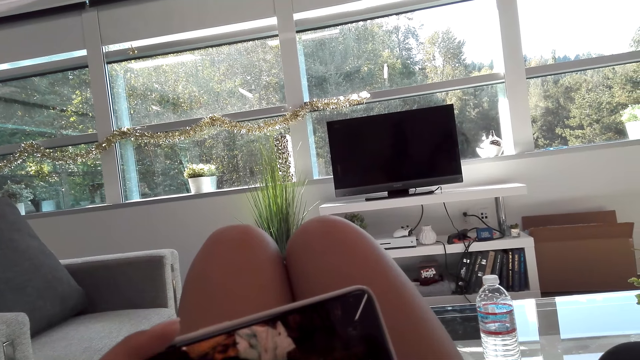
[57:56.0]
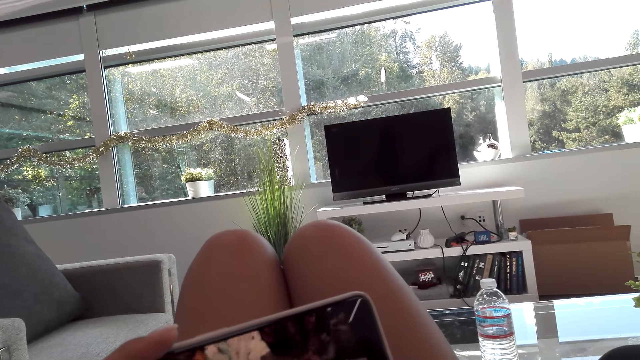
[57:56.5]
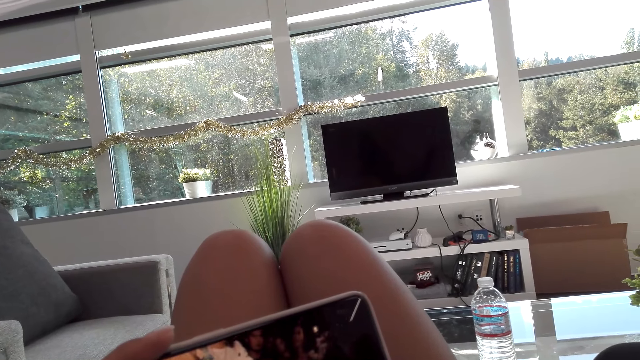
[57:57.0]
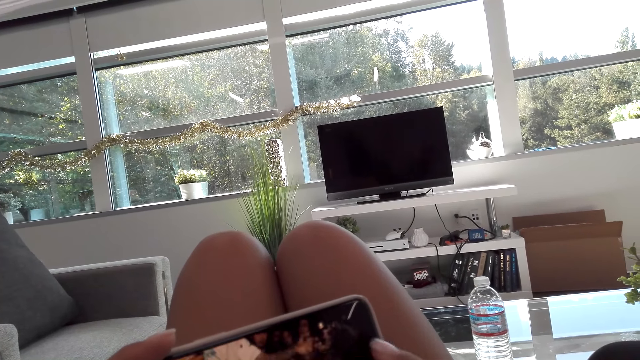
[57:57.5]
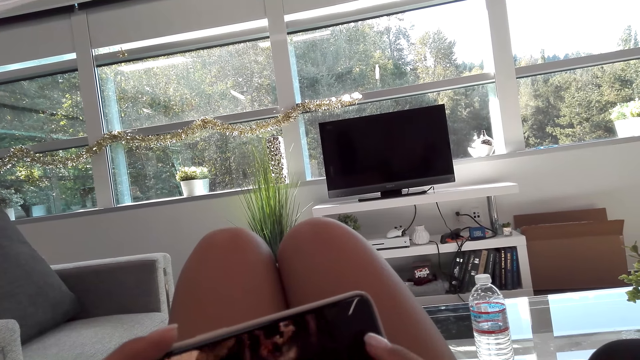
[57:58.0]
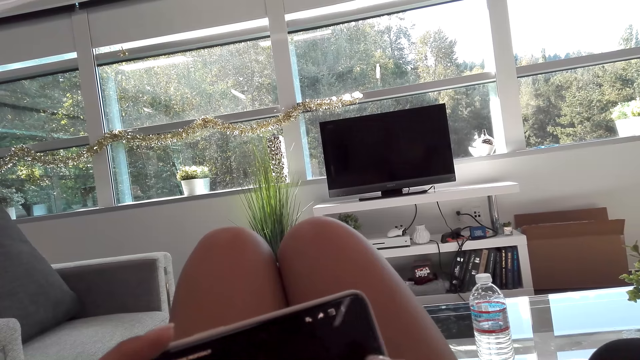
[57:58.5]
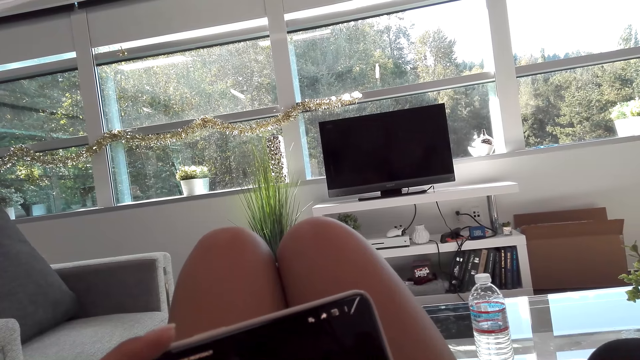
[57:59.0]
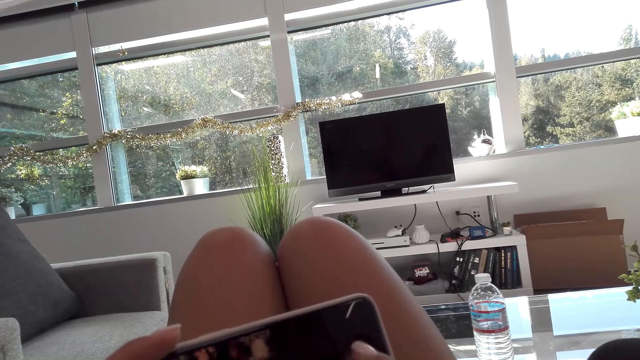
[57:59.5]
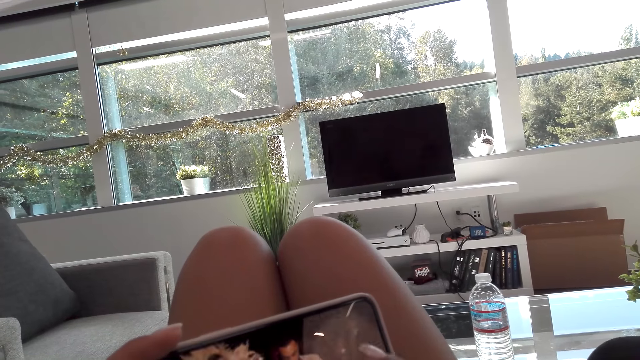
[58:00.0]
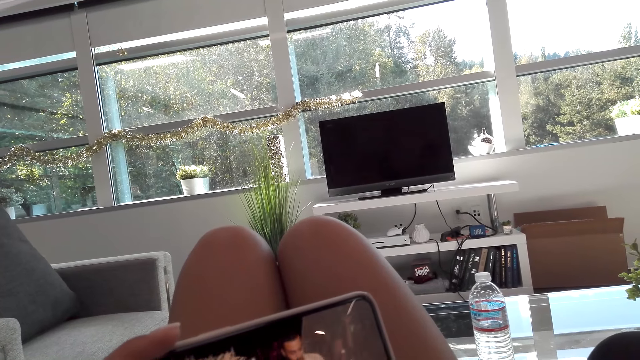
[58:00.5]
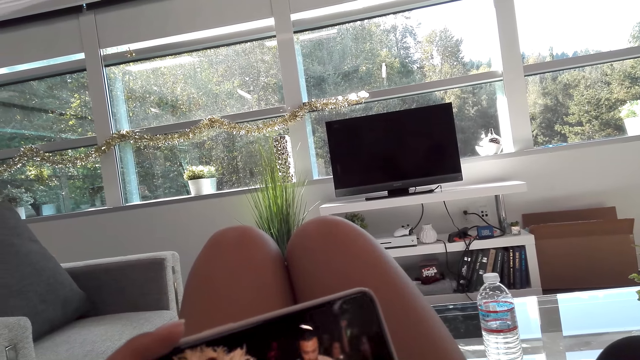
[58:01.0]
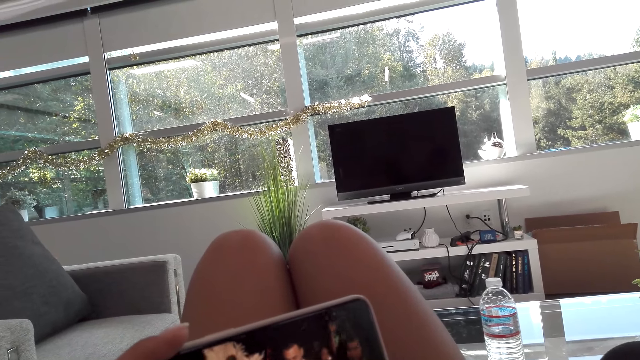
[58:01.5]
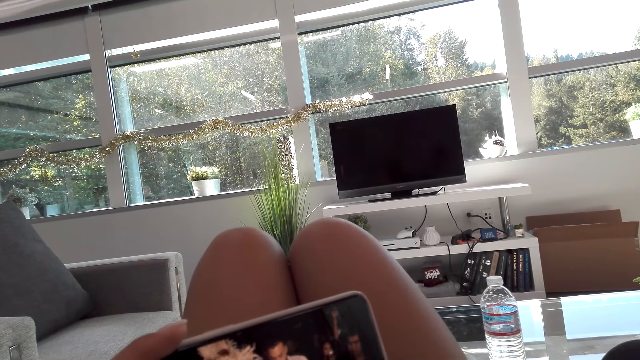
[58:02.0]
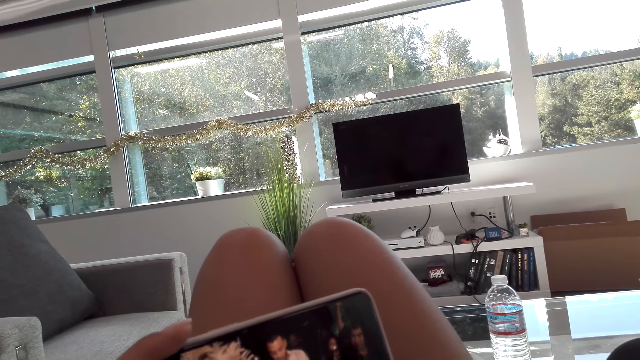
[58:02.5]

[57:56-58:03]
The camera wearer talks to a woman. They watch from the phone.

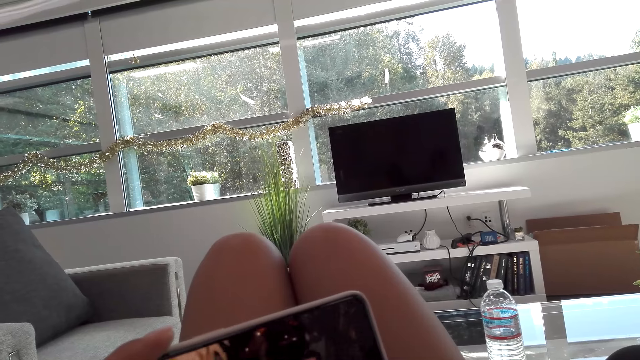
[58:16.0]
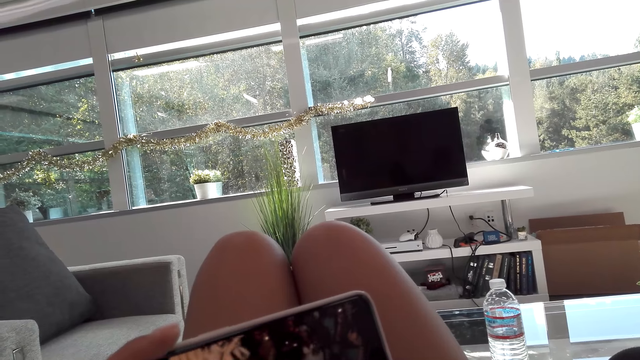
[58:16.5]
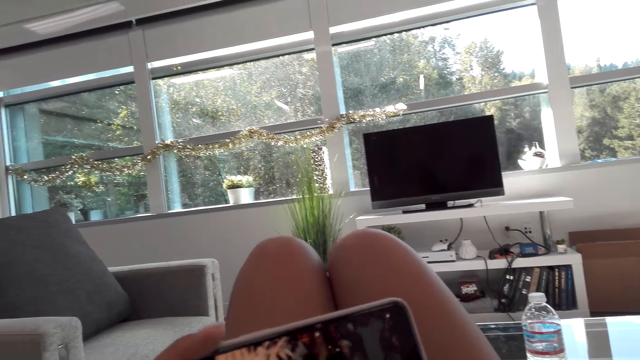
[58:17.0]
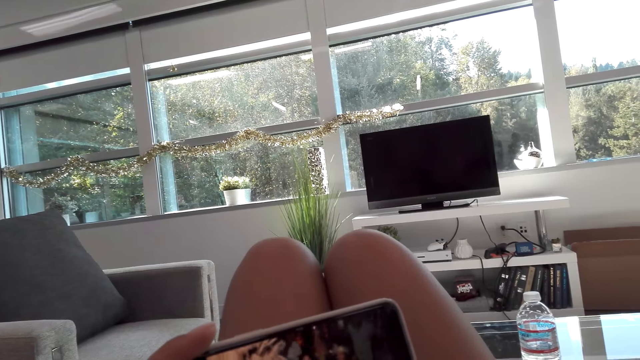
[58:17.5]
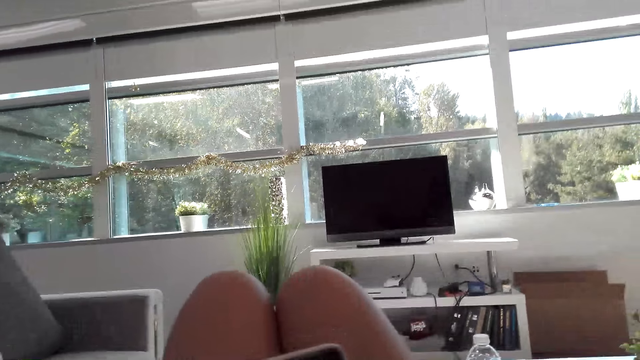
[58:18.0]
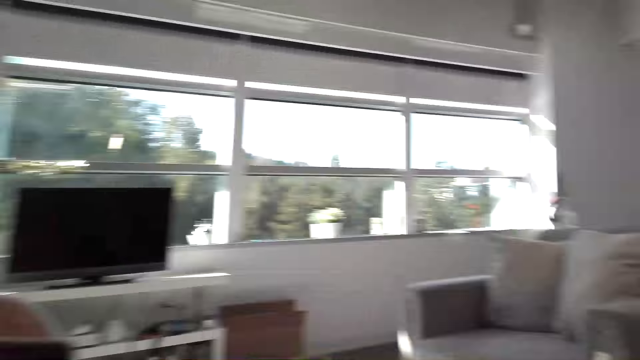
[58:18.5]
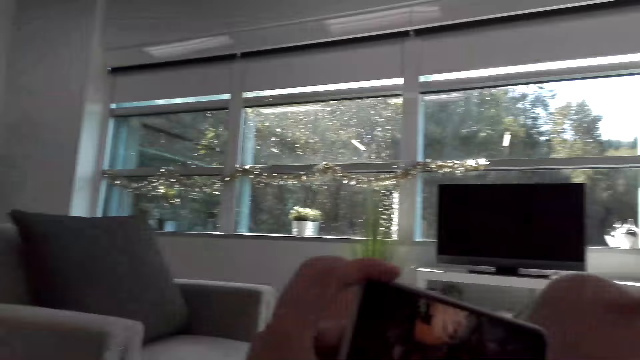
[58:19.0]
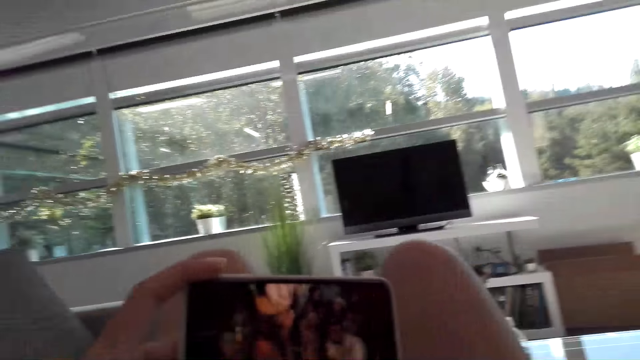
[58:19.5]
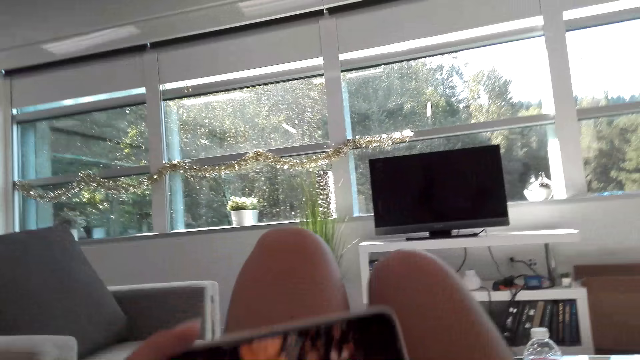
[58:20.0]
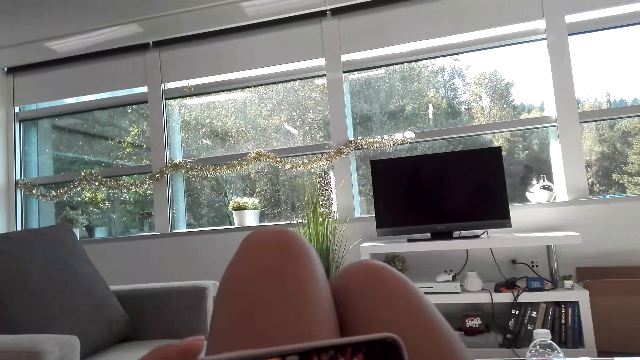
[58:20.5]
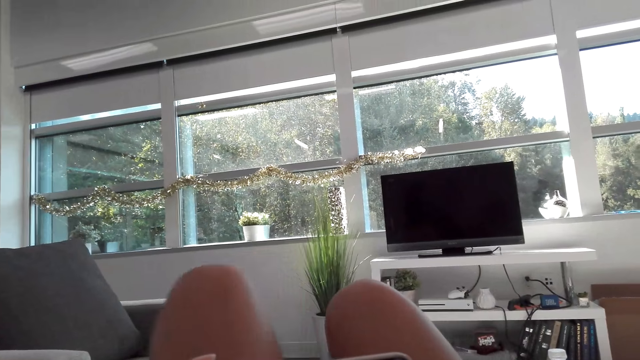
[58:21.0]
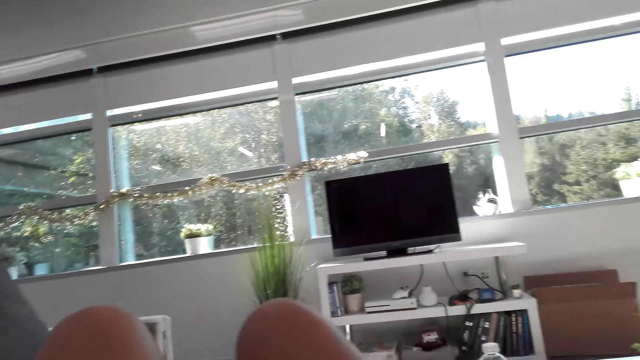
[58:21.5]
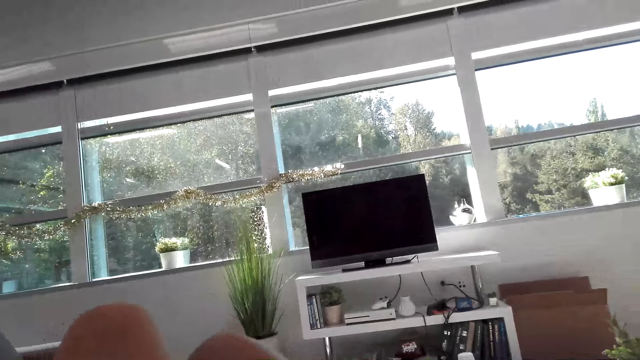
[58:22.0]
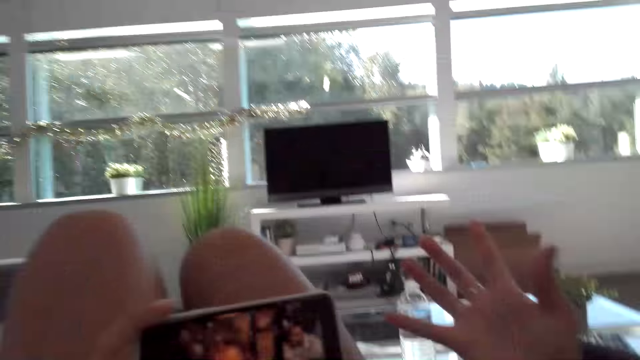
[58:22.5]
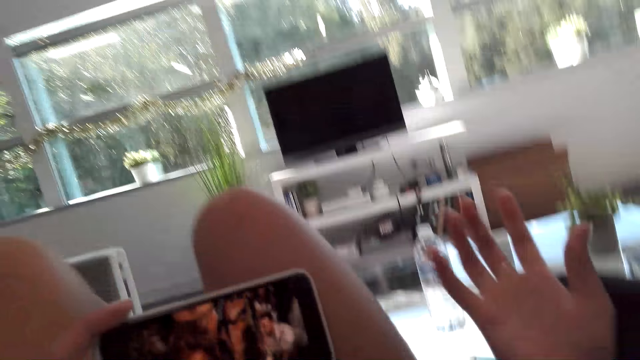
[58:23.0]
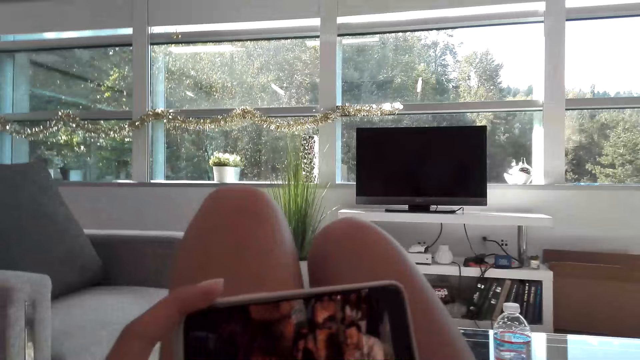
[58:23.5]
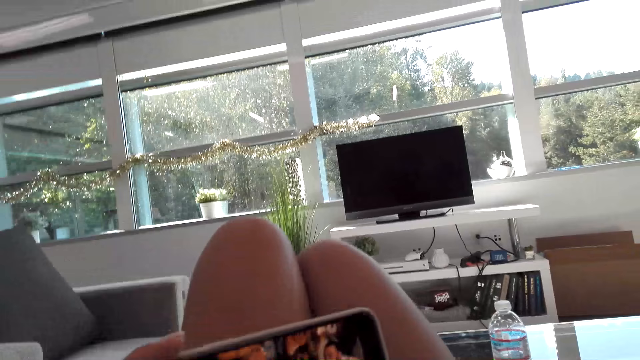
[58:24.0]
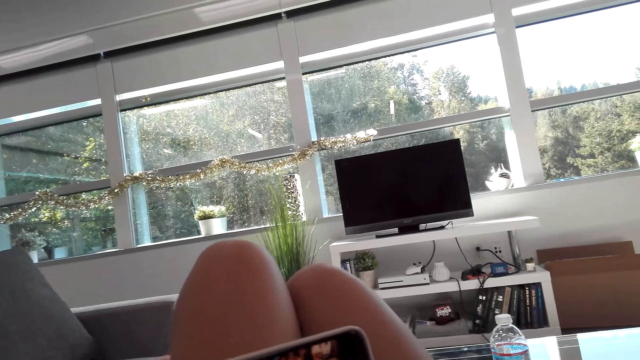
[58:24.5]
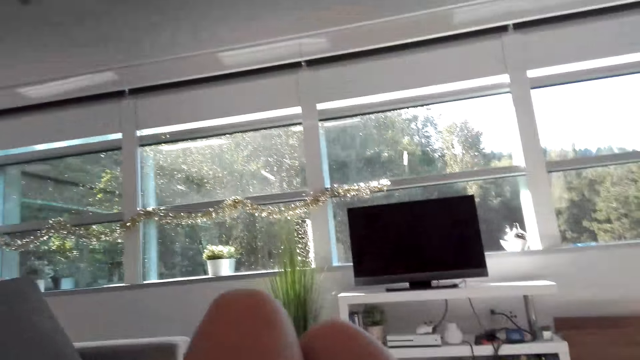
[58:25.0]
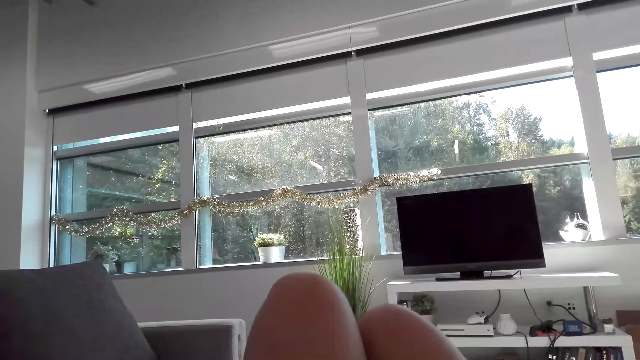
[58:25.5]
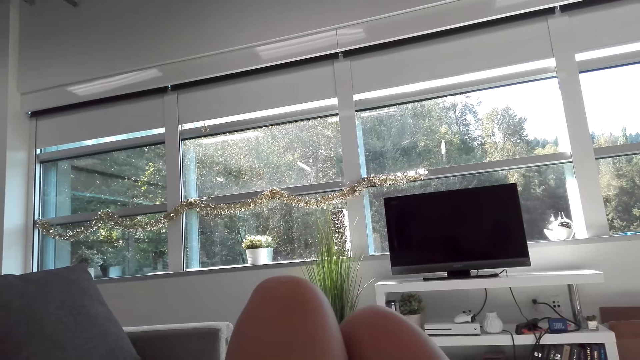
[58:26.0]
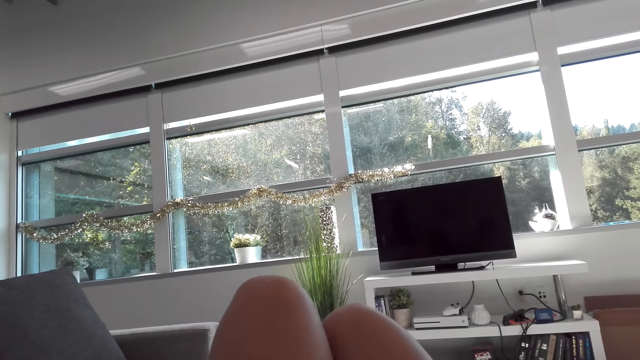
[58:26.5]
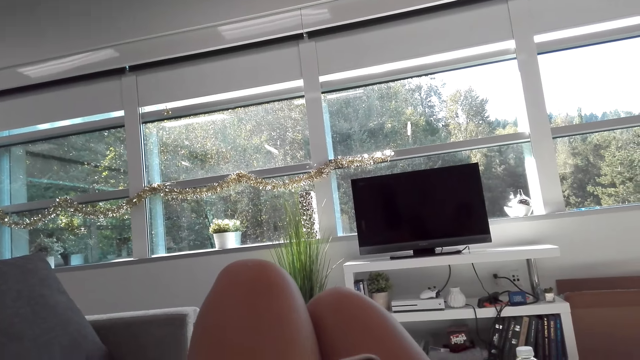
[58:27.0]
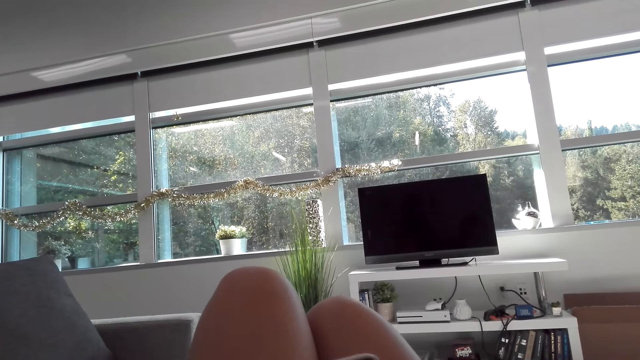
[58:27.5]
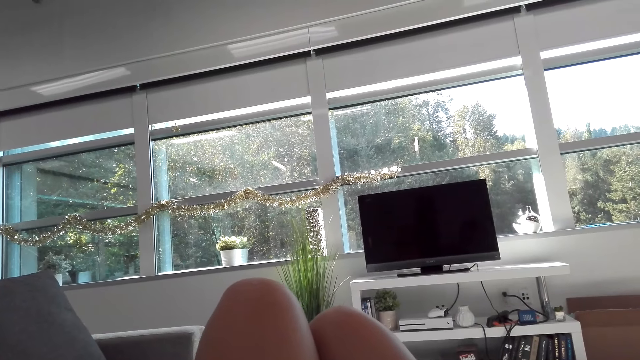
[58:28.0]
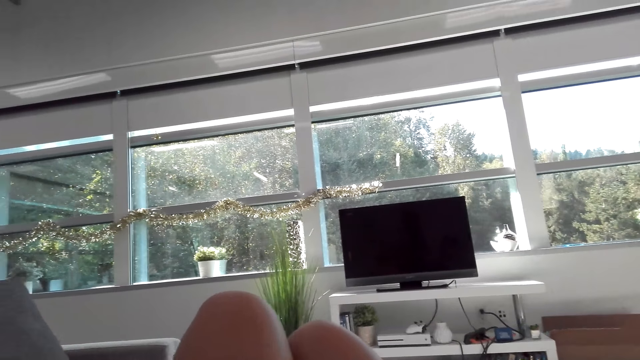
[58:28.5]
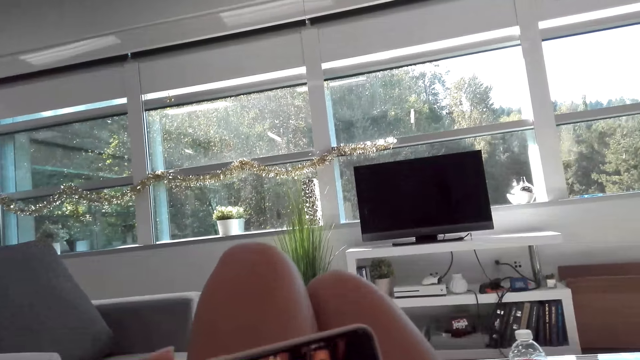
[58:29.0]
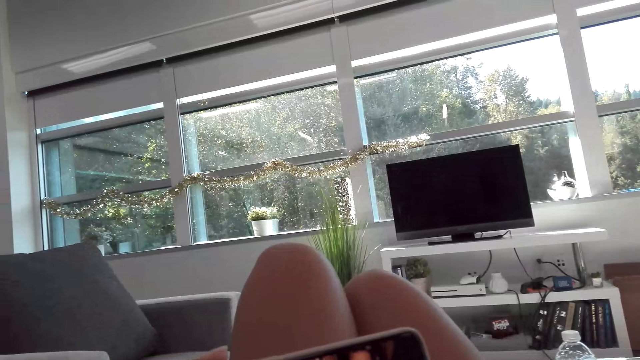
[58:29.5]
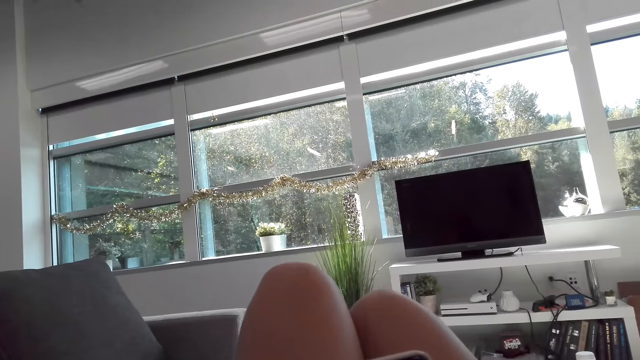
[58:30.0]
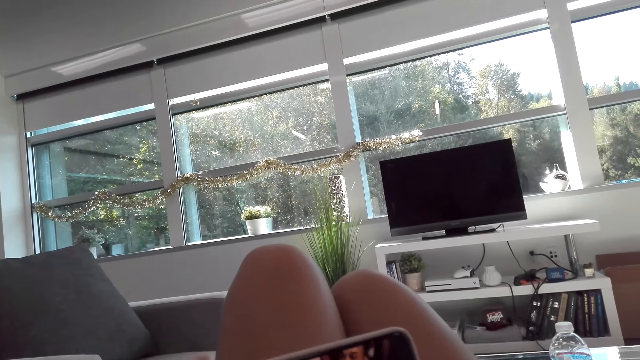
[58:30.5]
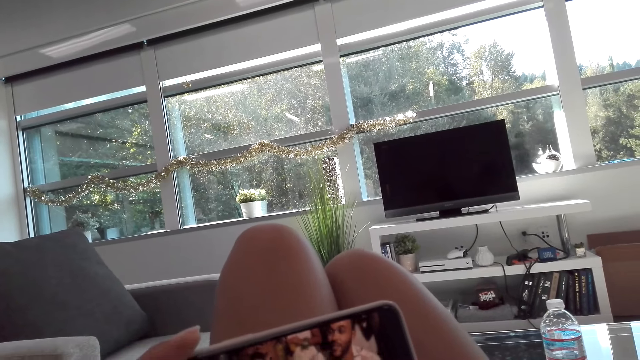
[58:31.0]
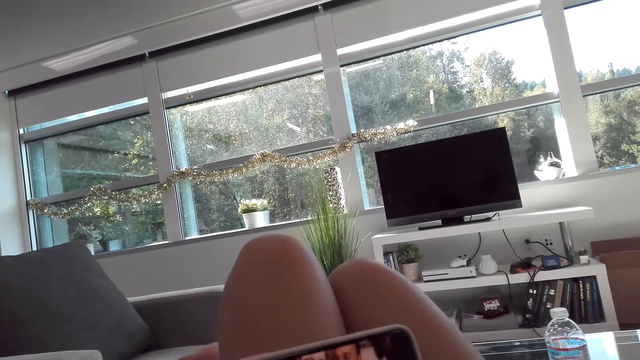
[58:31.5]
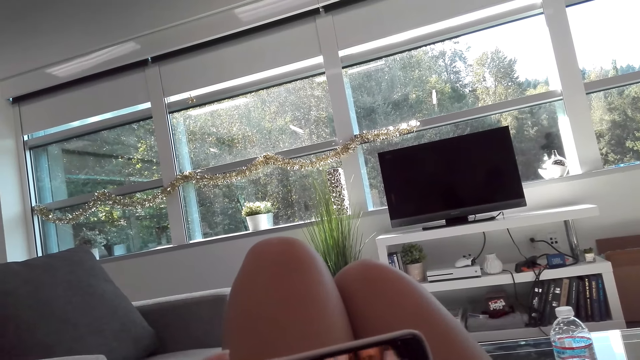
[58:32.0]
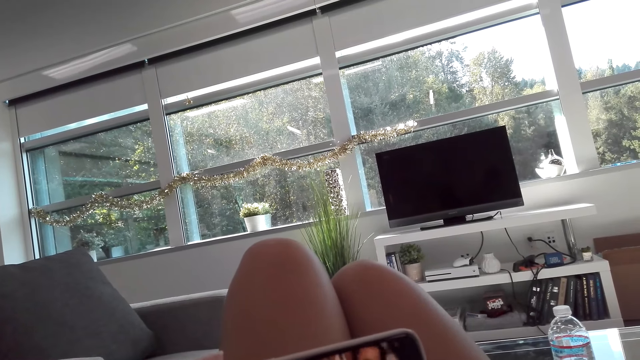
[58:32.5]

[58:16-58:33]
A woman talks to the camera wearer. The camera wearer talks to the woman. They look around. They watch on the phone. The woman talks to the camera wearer. The camera wearer talks to the woman.
